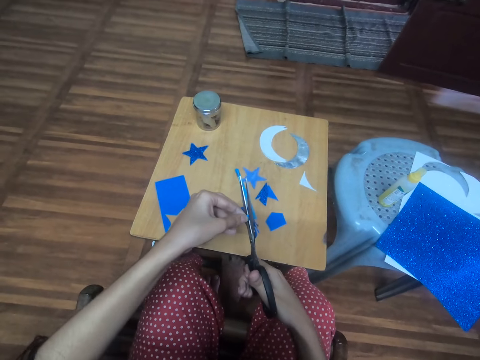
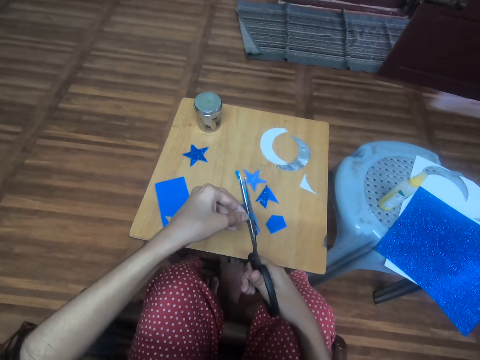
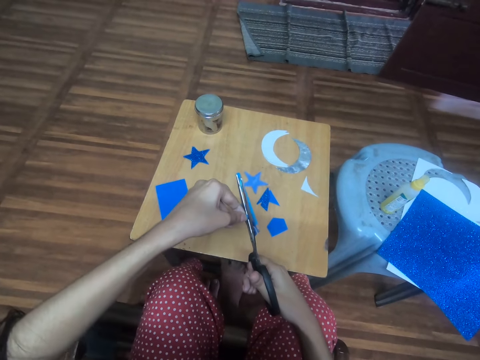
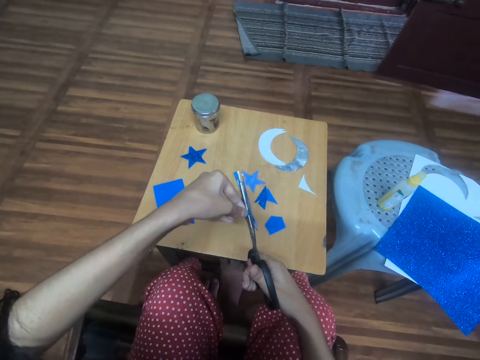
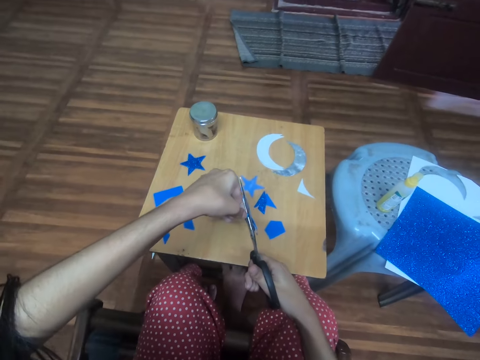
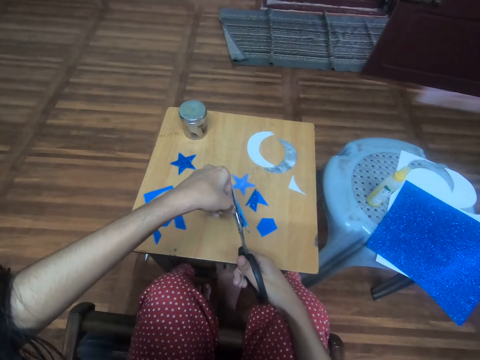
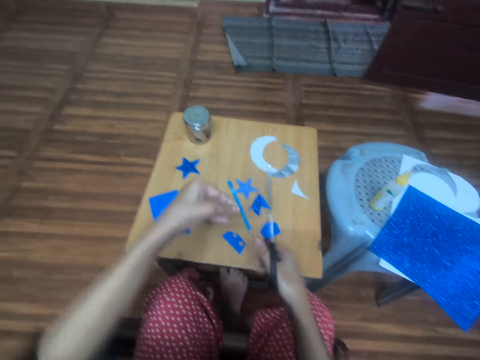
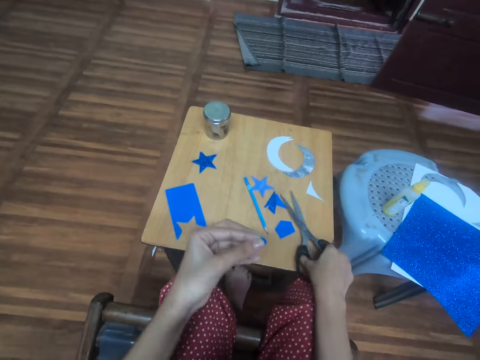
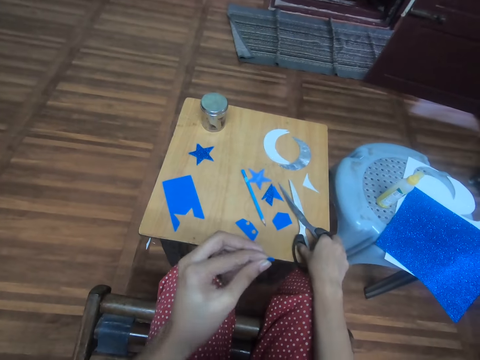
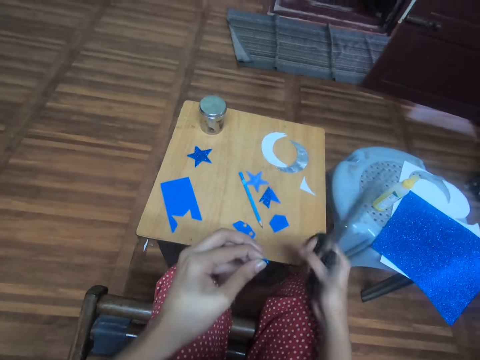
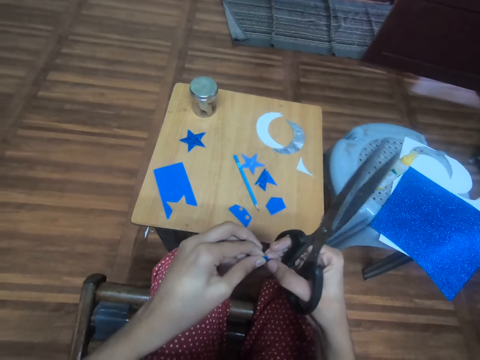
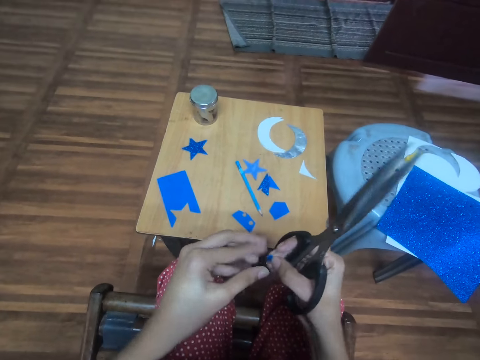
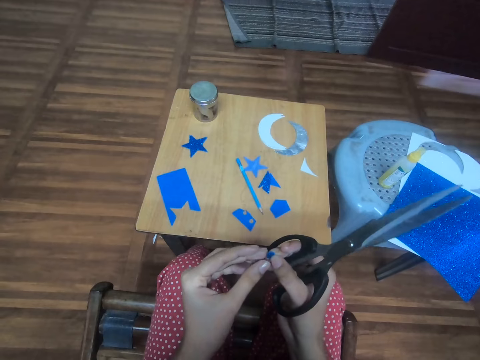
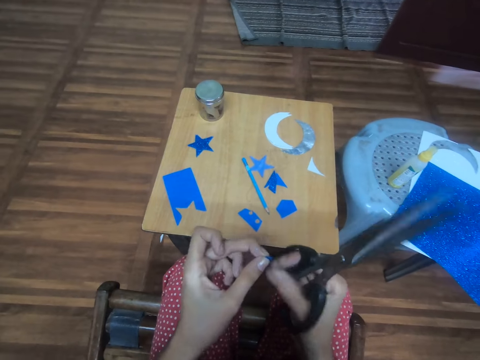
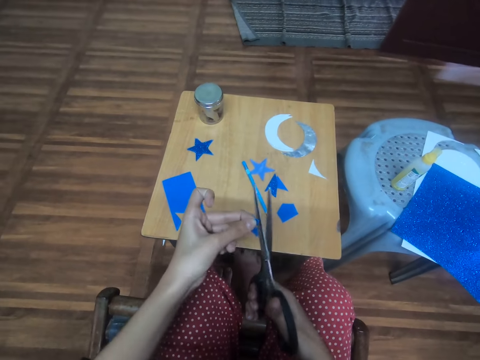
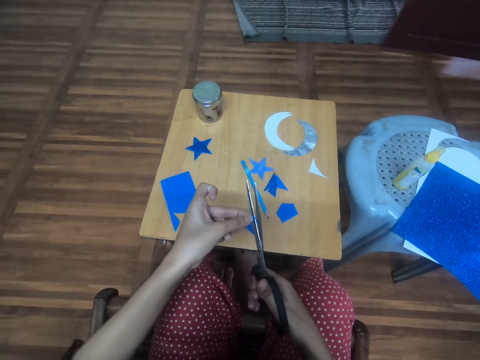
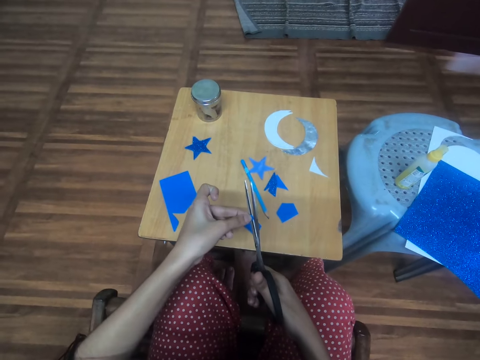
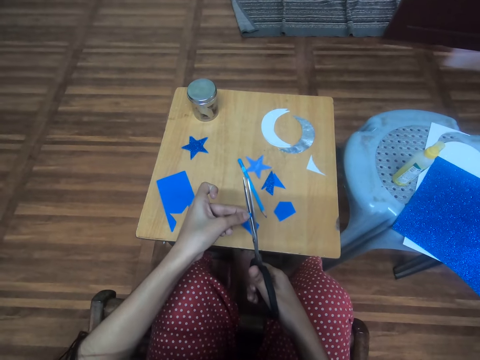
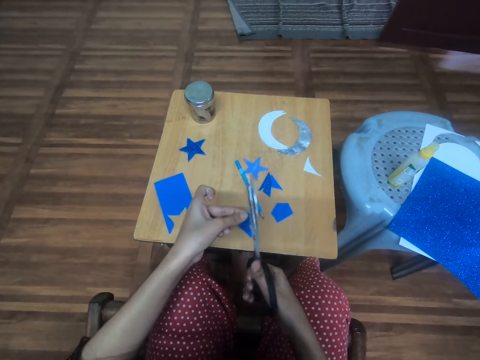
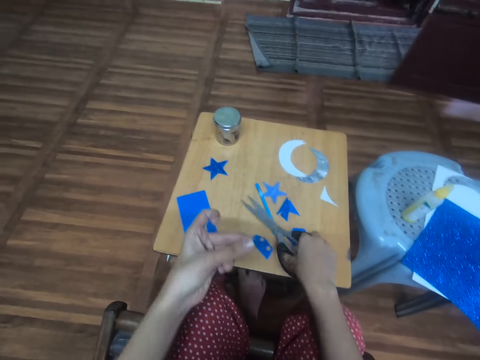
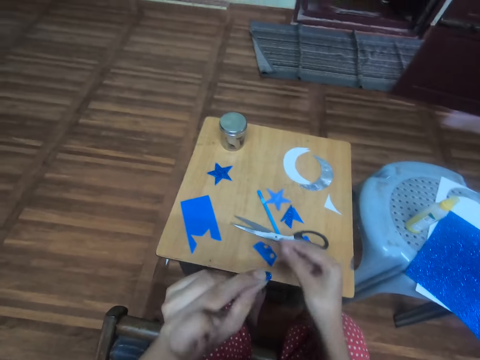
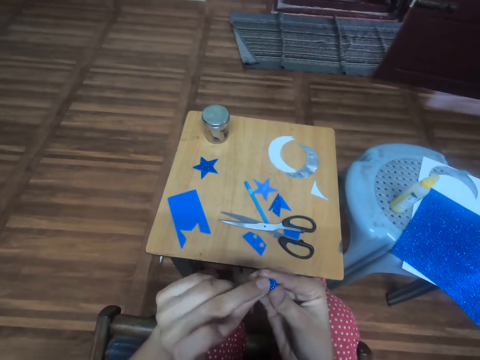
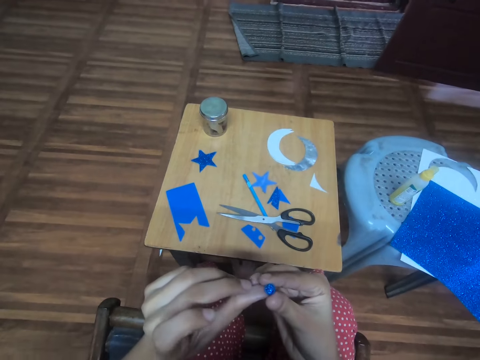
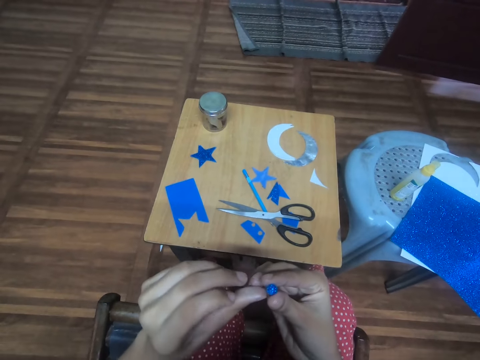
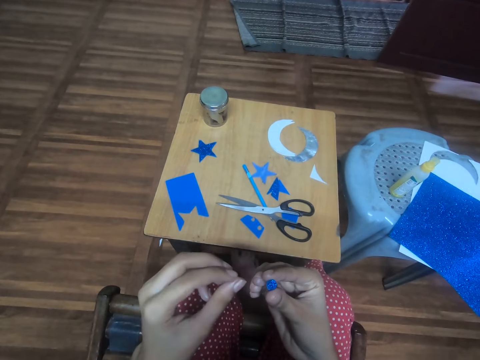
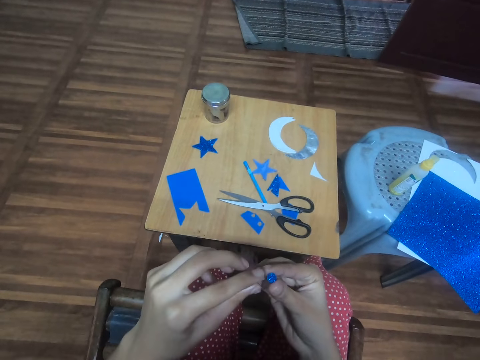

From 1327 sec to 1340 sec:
The camera wearer cuts a manila paper using scissors. They put the scissors on the table. They pick up the scissors. They turn the manila paper. They cut the manila paper using the scissors. They put the scissors on the table.

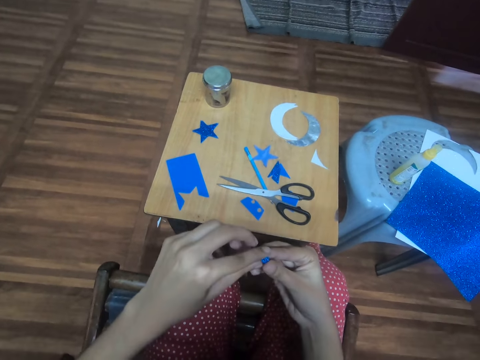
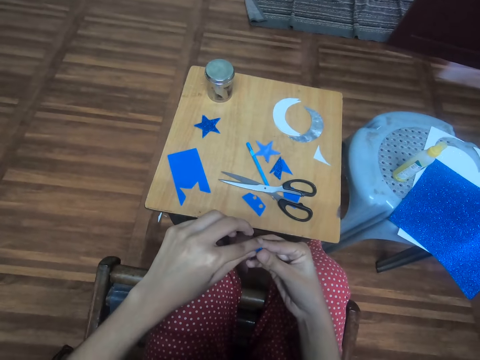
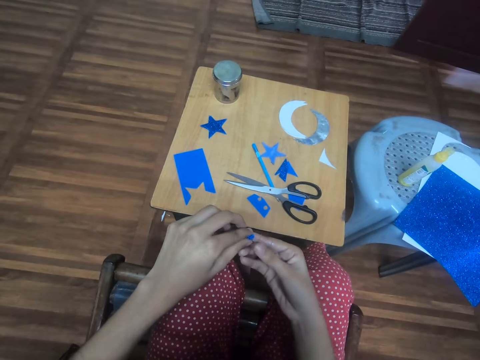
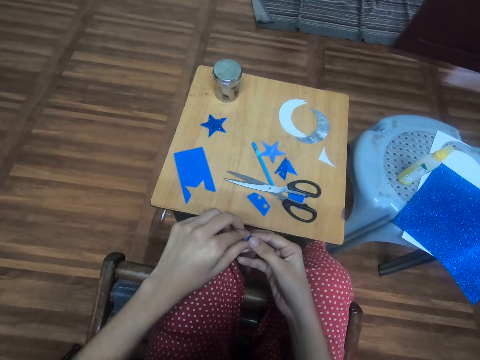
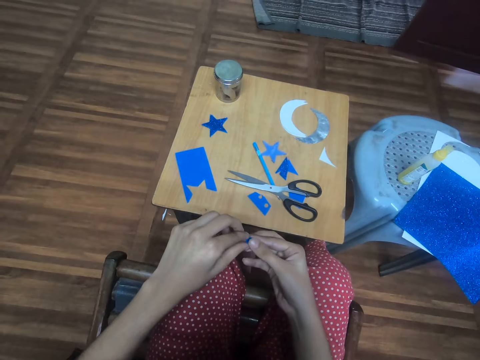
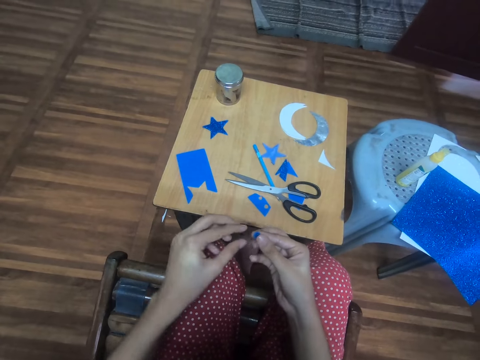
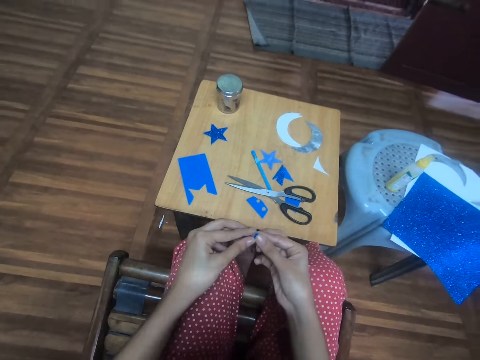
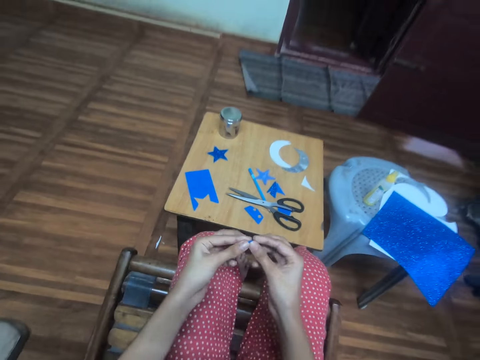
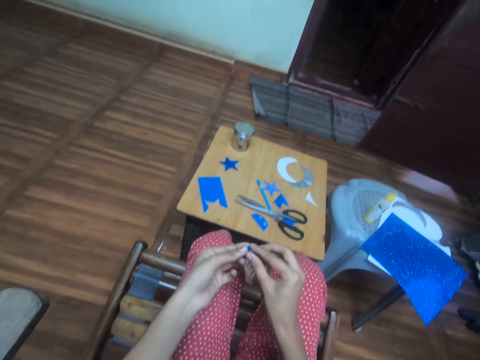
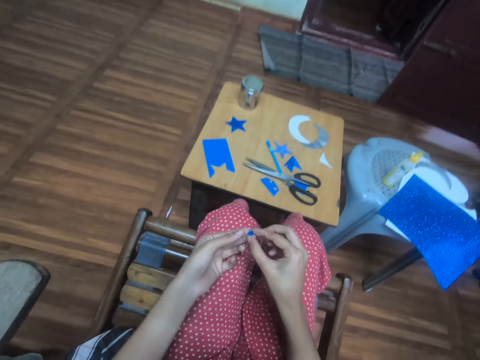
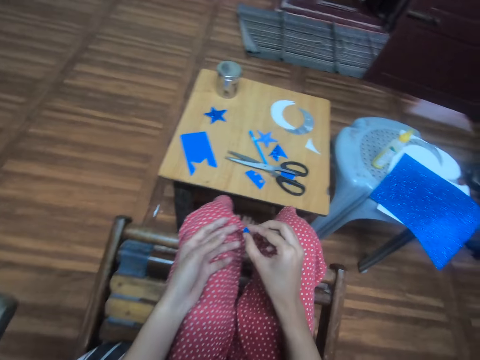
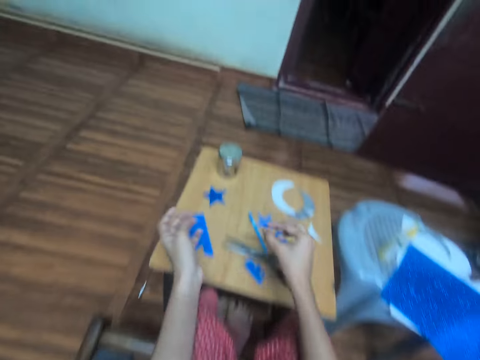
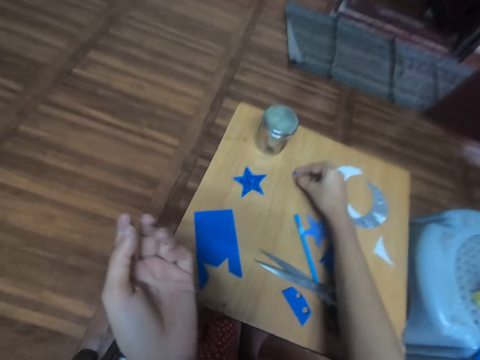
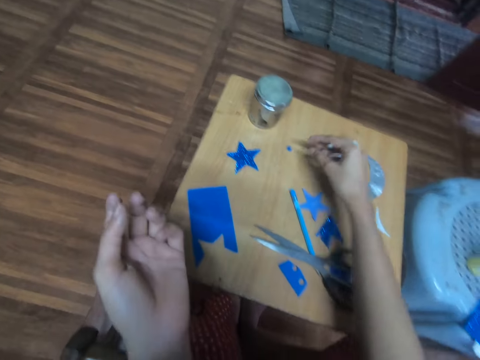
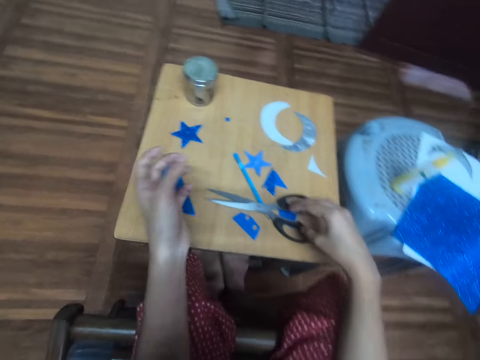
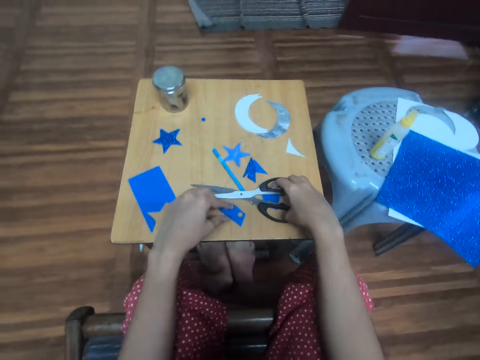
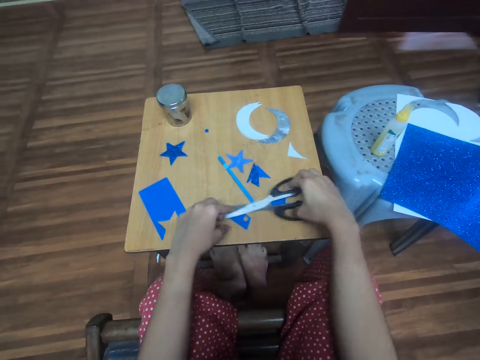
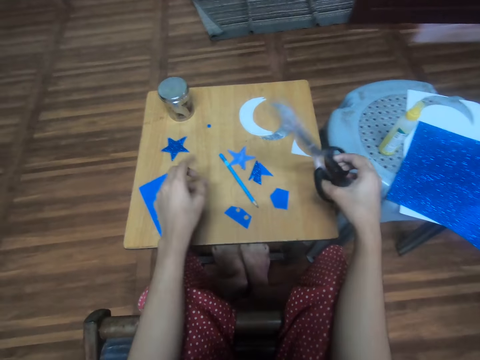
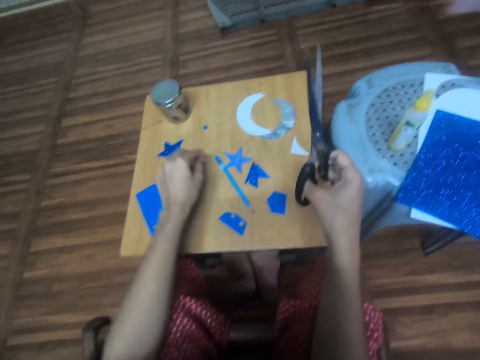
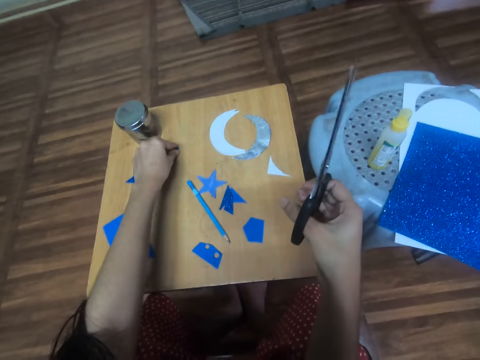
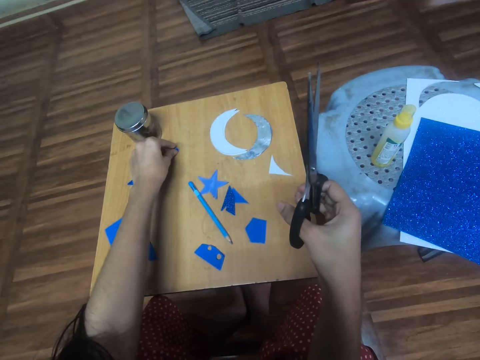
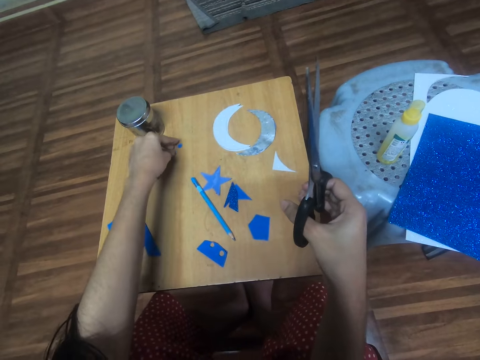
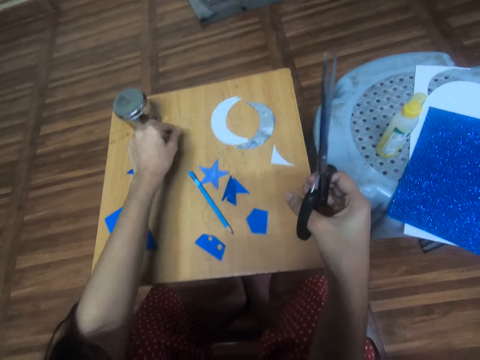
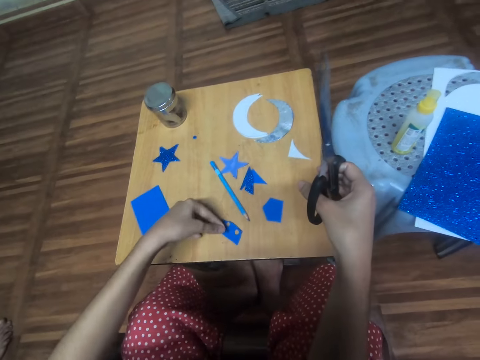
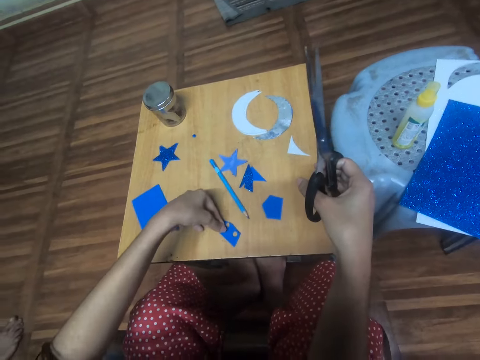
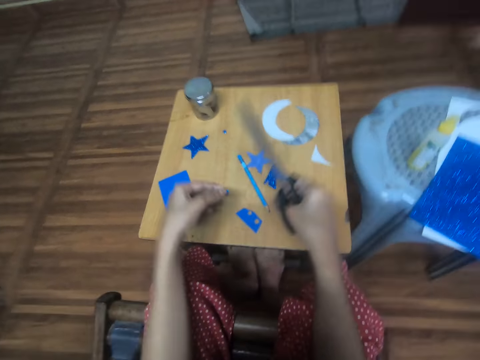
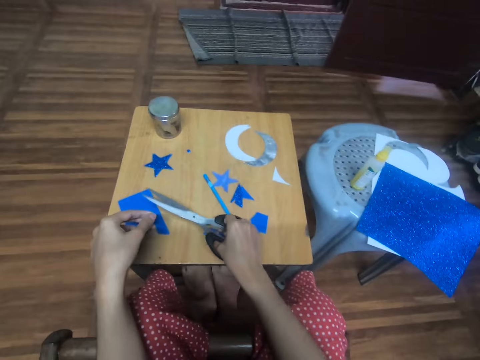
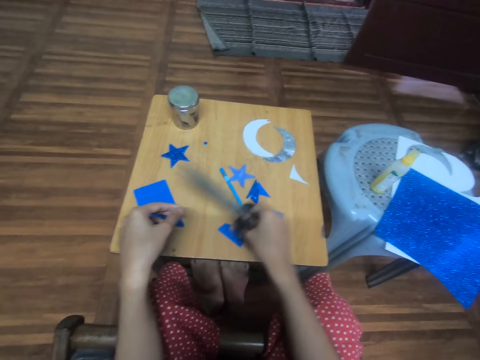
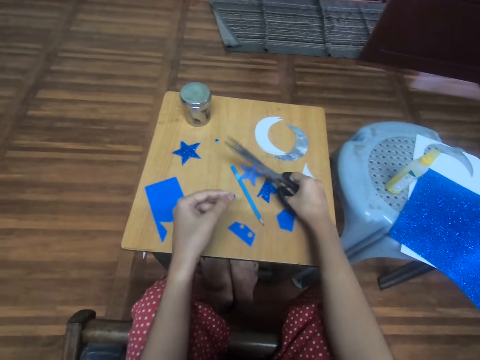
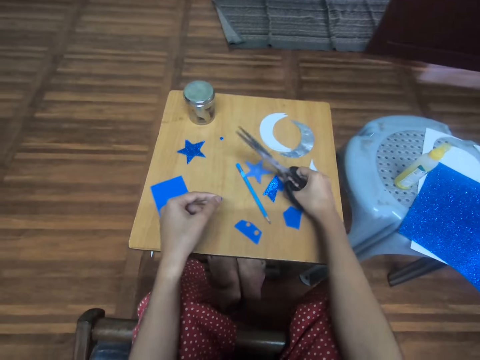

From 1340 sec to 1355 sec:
The camera wearer handles a manila paper. They adjust both circle shaped blue glitter foam sheets with both hands, and drop both circle shaped blue glitter foam sheets on the table with the right hand. They pick the pair of scissors from the table with the right hand. They separate the circle shaped blue glitter foam sheets on the table with the left hand. They pick the second circle shaped blue glitter foam sheet with the right hand. They overlay the second circle shaped blue glitter foam sheet on the piece of blue cardboard. They remove the second circle shaped blue glitter foam sheet from the piece of blue cardboard.
